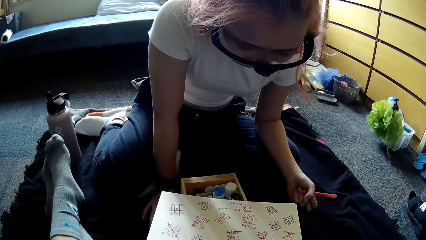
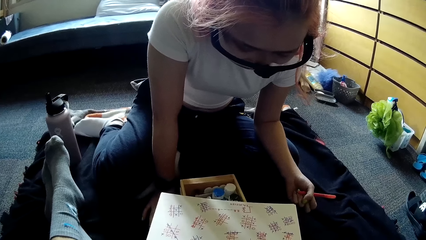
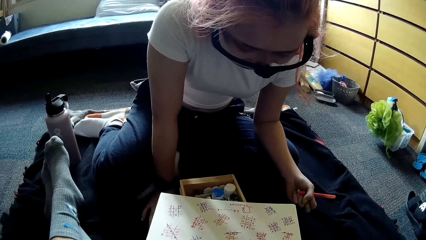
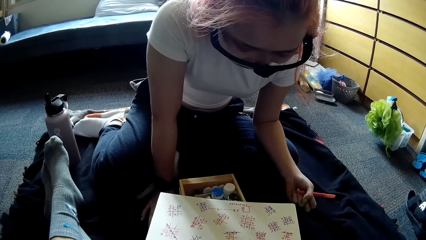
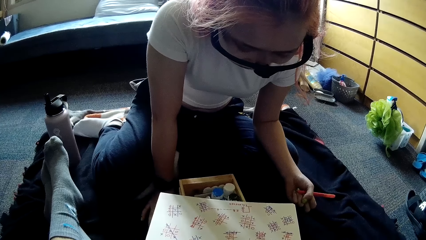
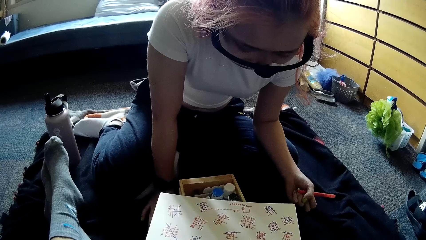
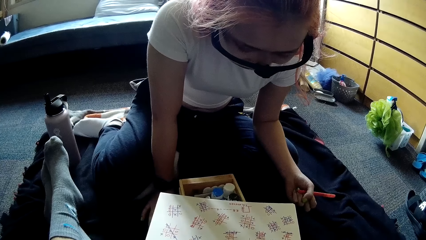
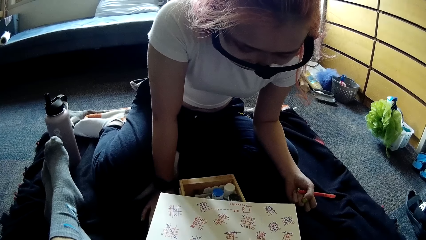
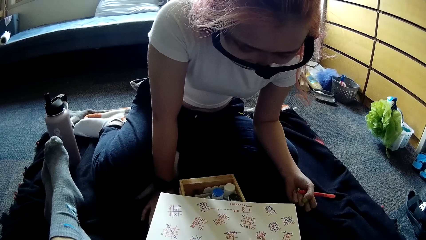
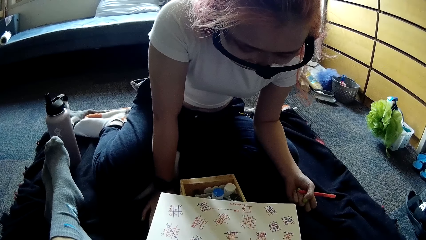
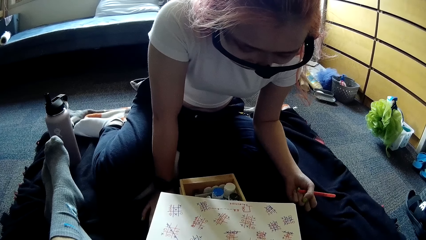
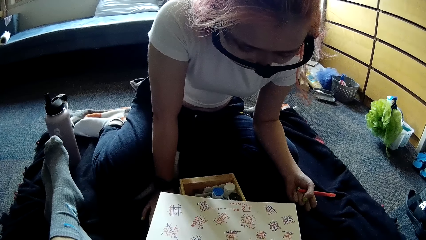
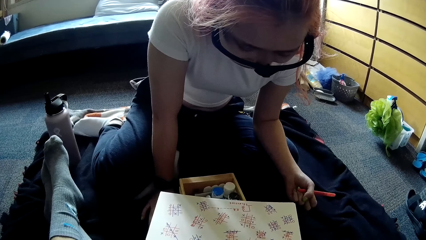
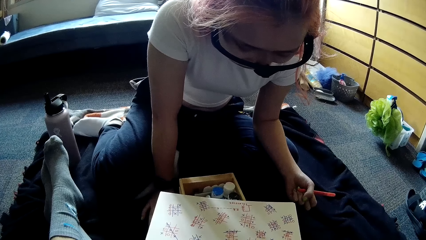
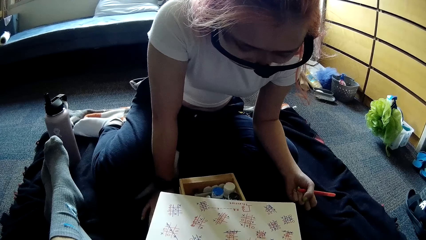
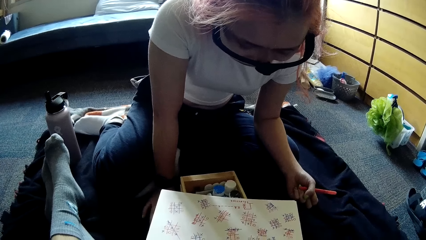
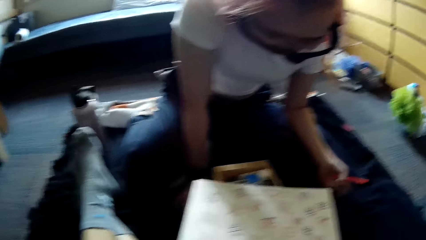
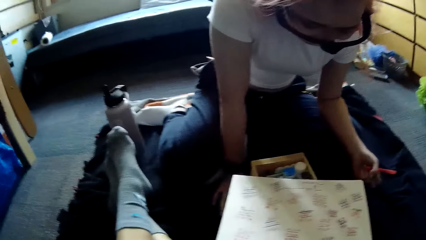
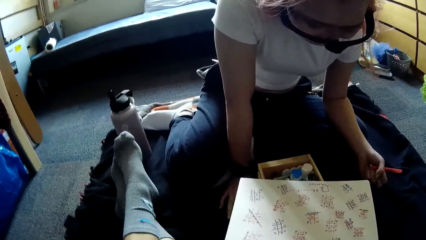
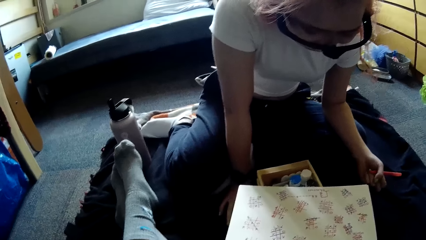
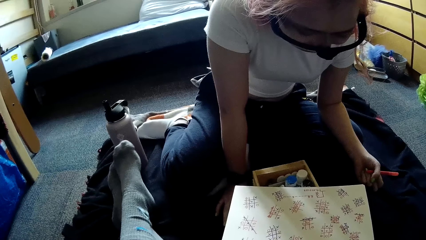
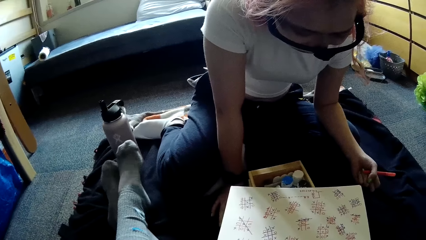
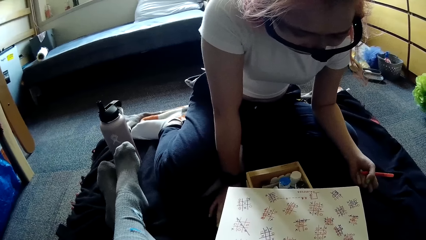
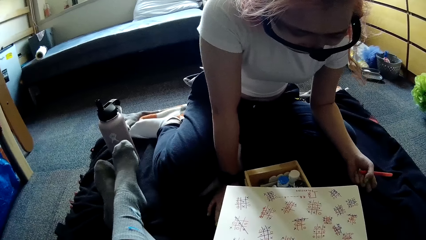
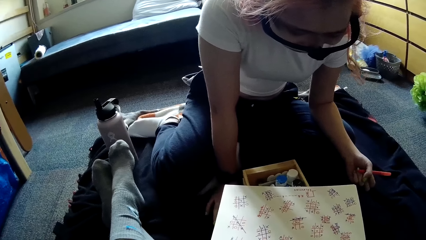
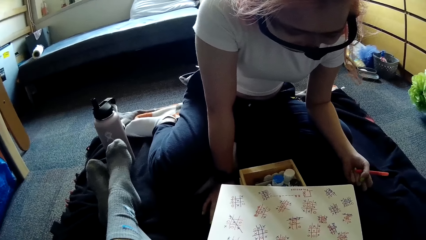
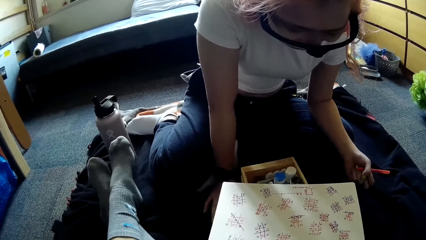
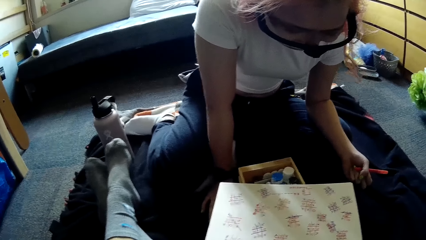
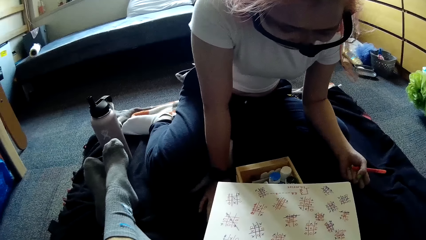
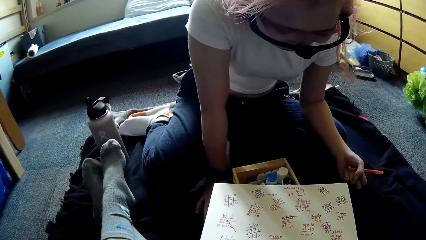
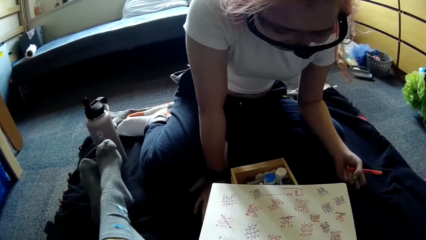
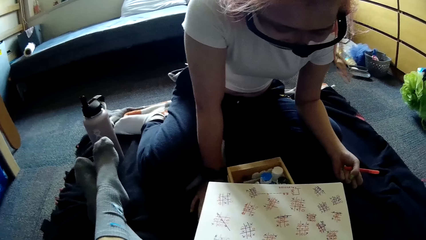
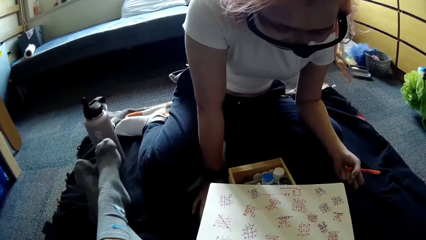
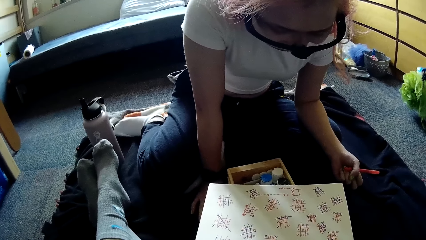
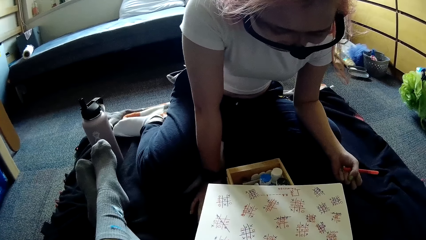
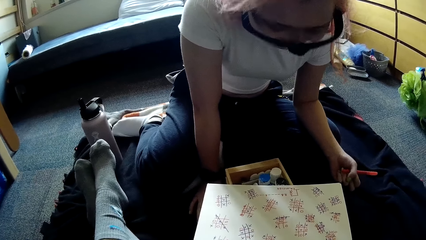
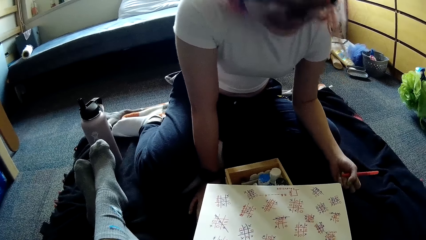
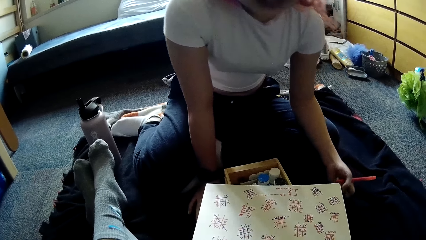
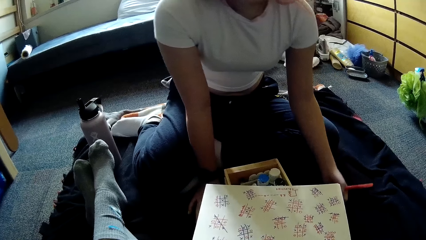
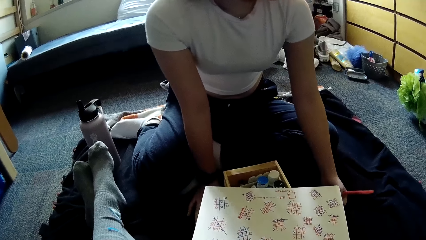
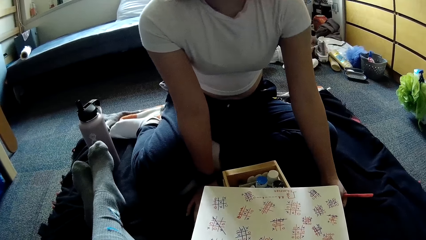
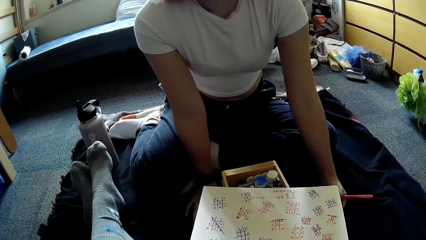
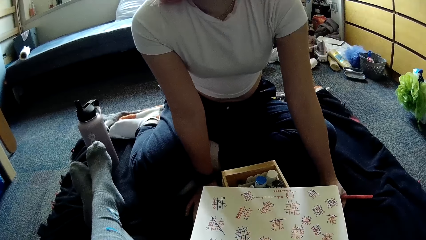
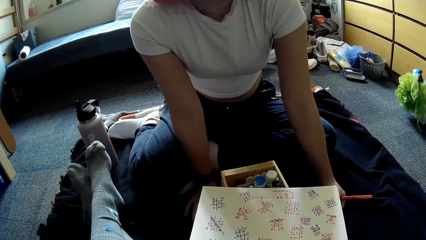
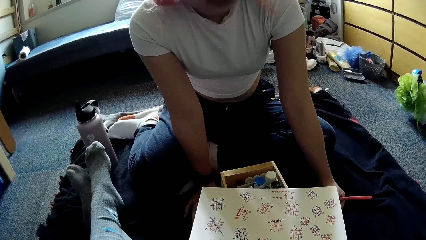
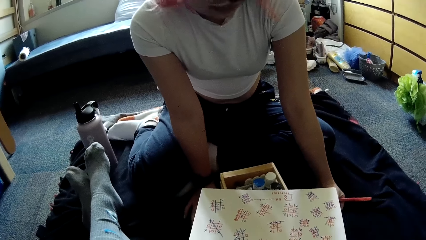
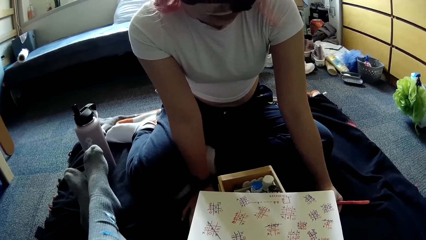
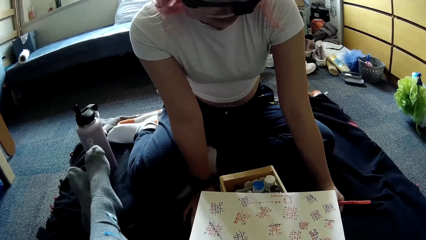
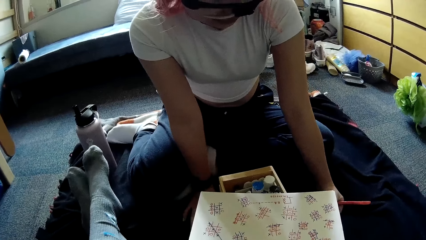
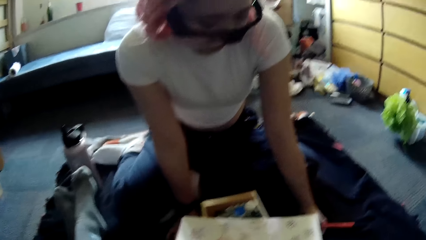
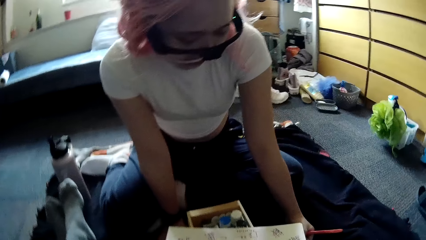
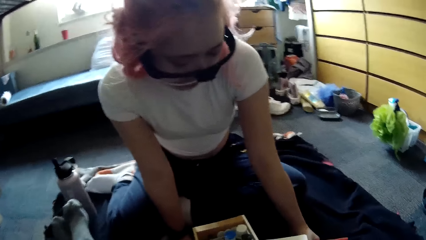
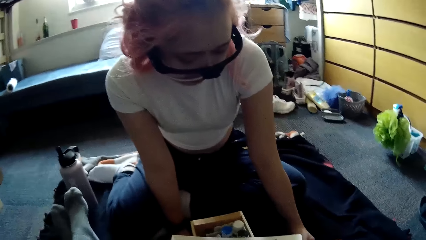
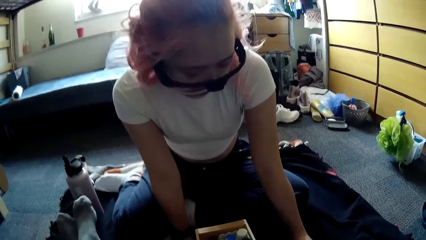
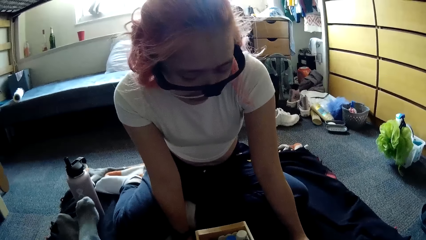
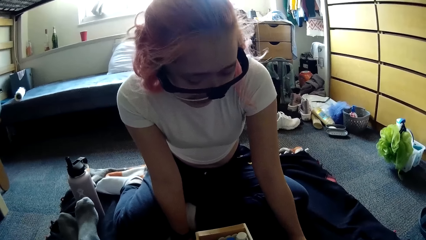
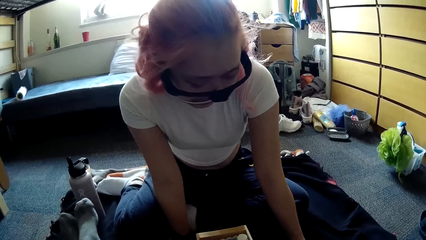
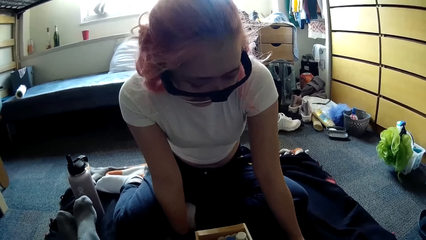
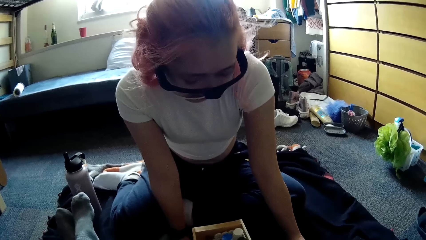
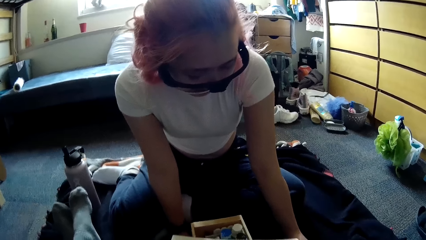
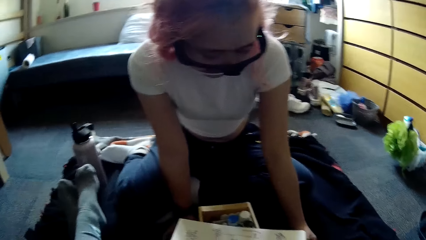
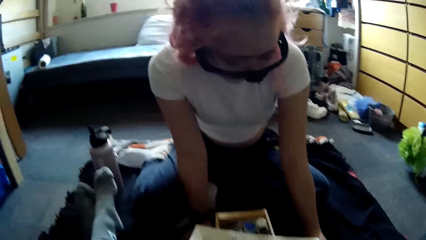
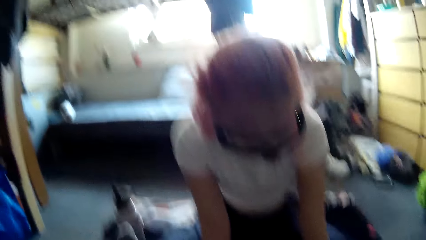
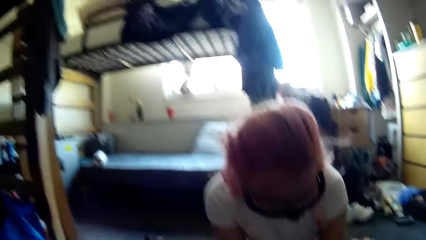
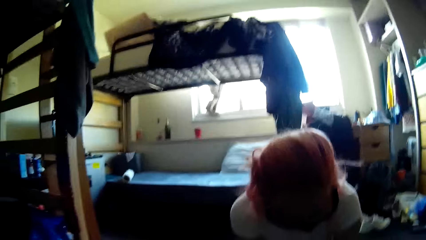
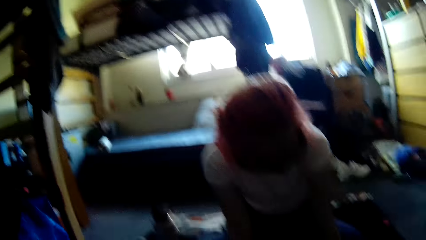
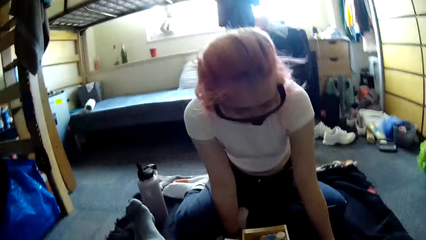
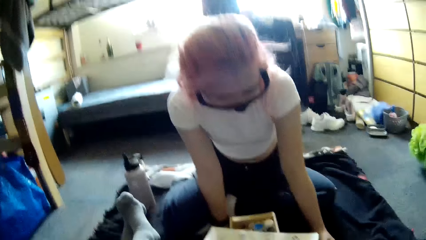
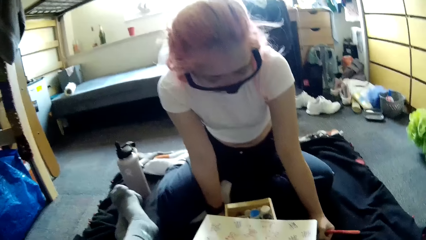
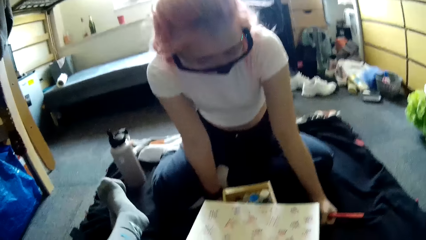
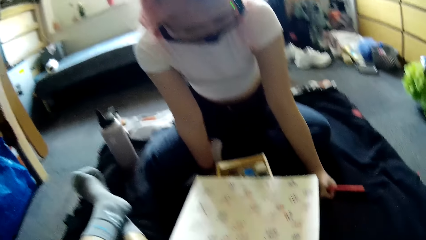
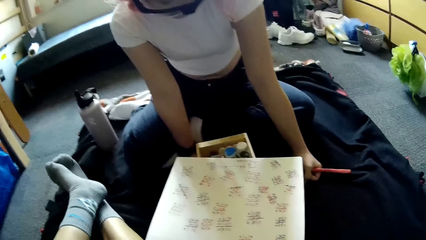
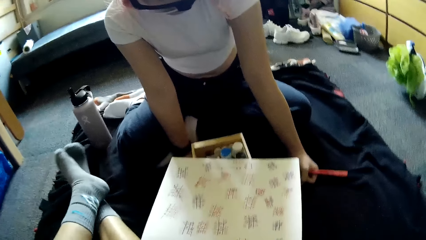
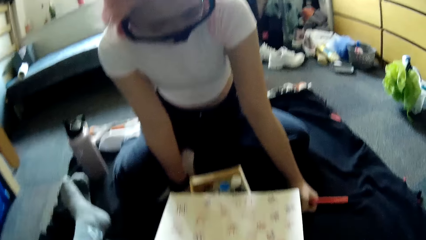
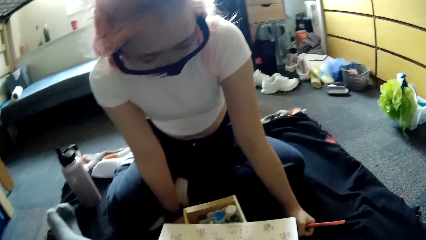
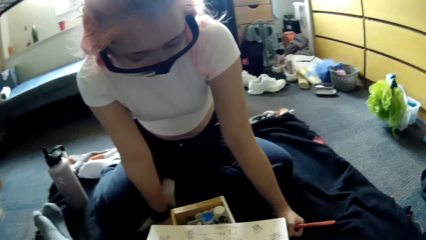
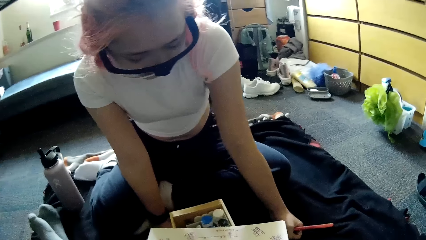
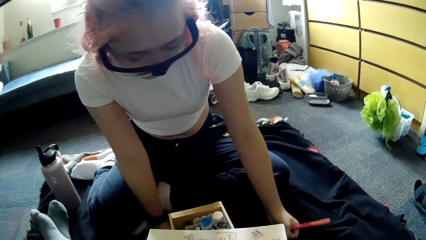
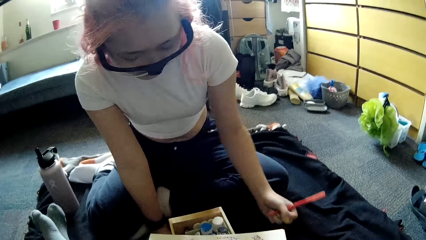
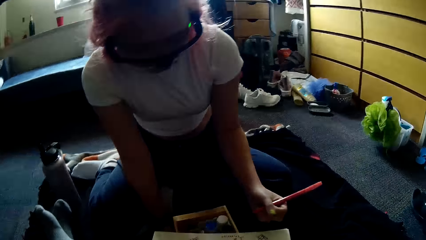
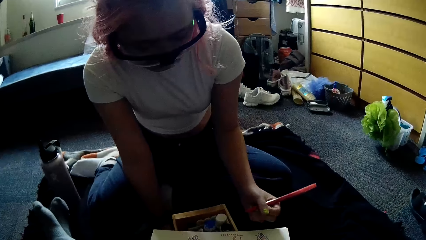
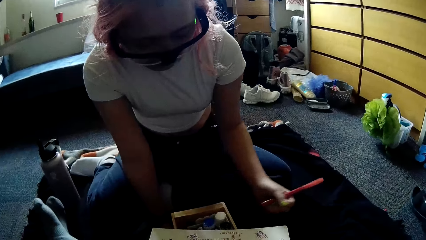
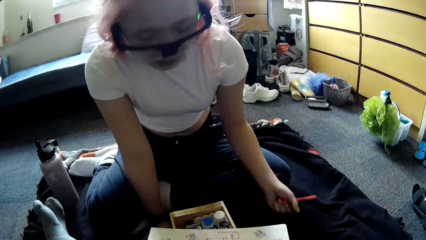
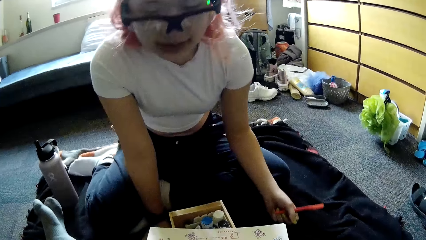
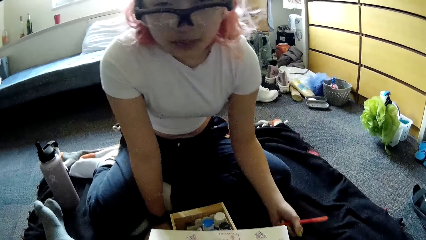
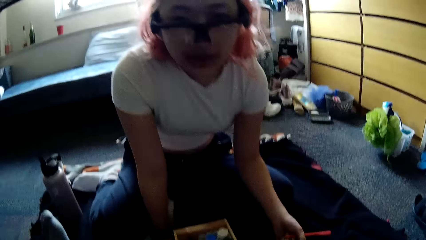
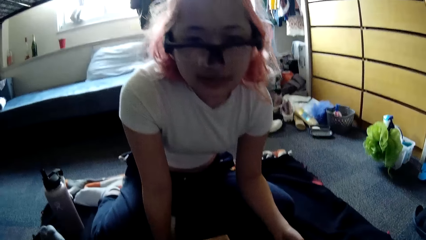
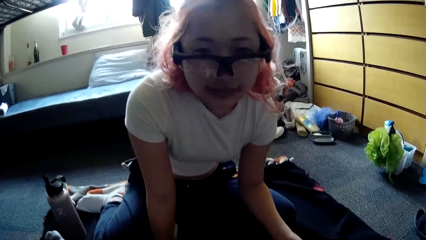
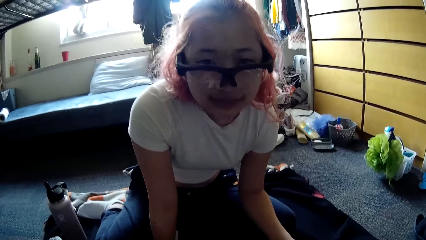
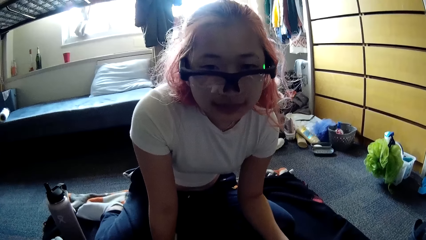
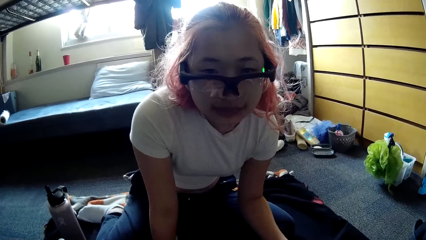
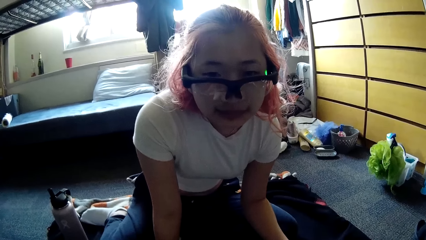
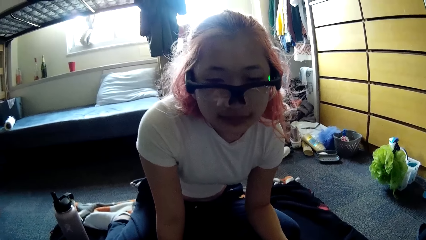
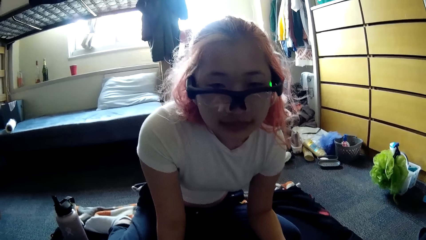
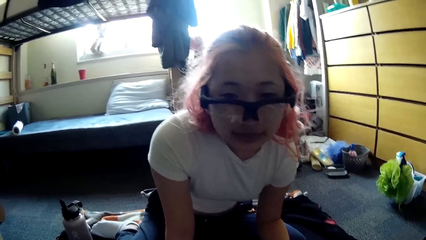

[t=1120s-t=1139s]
The camera wearer shakes her feet. A woman places both hands on the floor. The woman interacts with the camera wearer.
